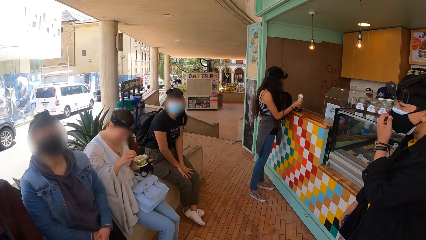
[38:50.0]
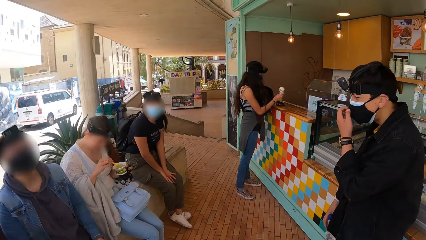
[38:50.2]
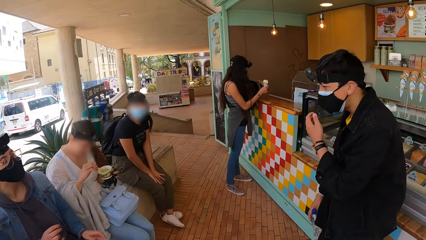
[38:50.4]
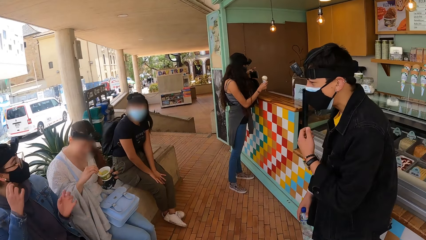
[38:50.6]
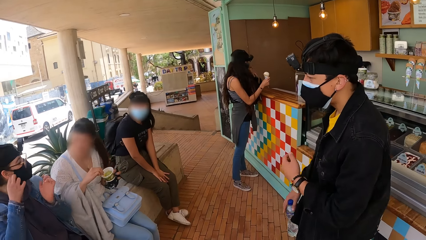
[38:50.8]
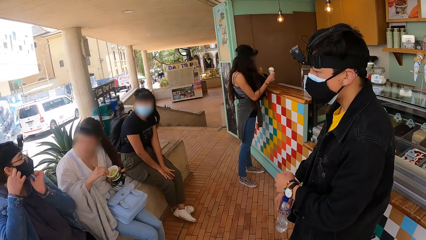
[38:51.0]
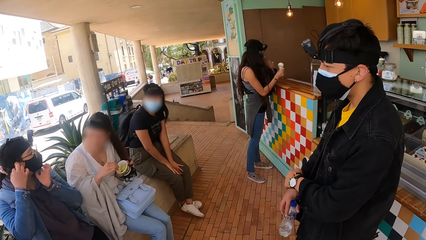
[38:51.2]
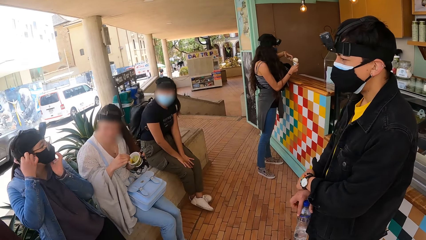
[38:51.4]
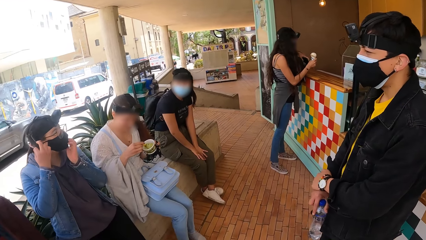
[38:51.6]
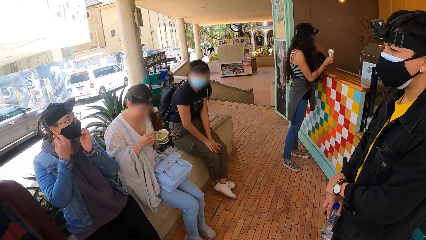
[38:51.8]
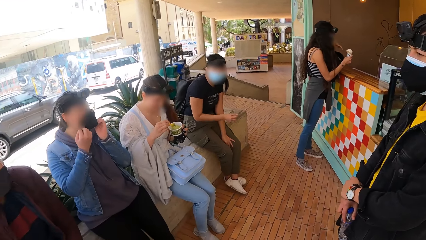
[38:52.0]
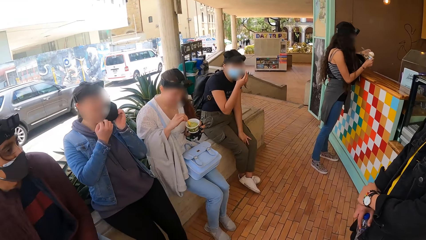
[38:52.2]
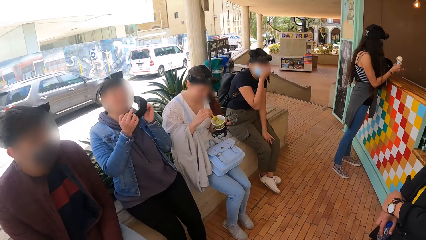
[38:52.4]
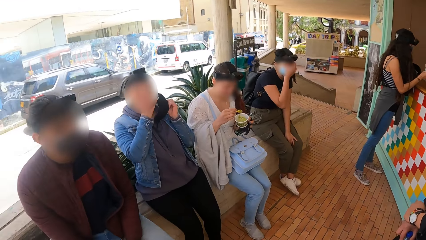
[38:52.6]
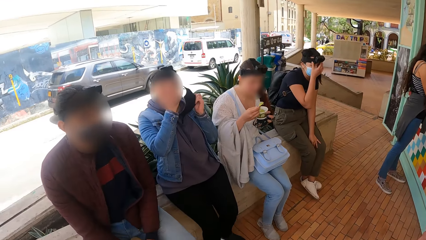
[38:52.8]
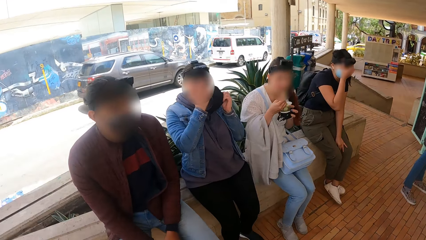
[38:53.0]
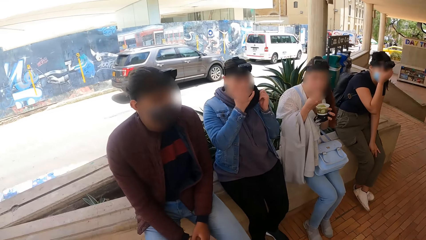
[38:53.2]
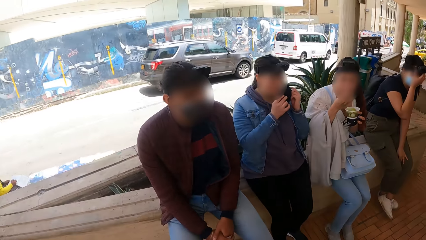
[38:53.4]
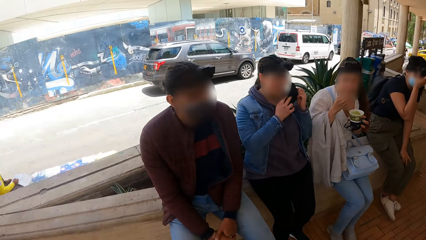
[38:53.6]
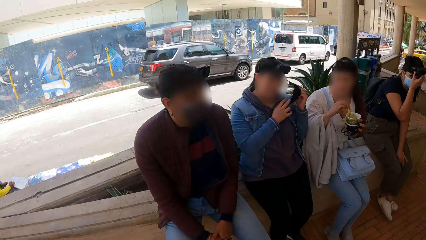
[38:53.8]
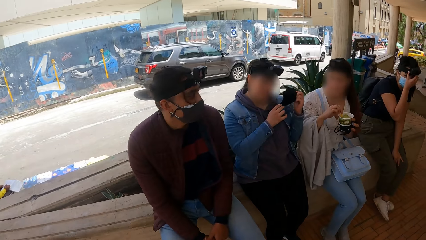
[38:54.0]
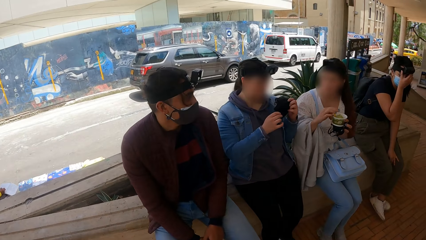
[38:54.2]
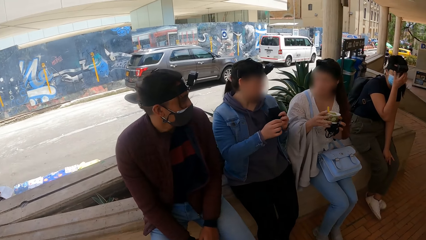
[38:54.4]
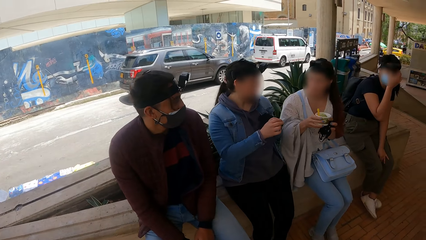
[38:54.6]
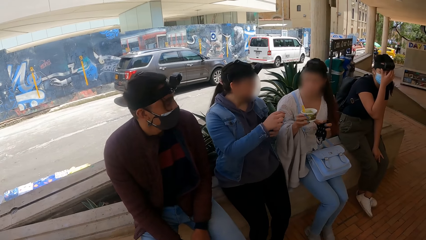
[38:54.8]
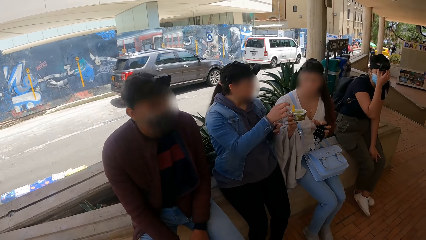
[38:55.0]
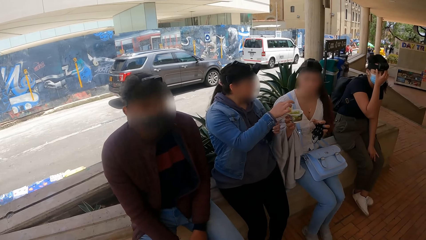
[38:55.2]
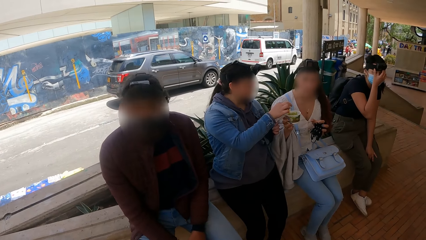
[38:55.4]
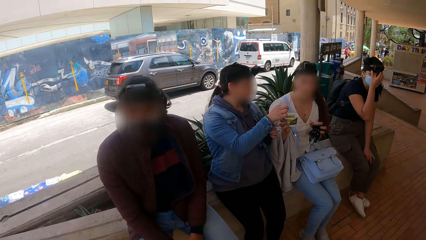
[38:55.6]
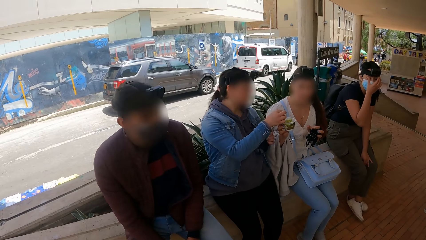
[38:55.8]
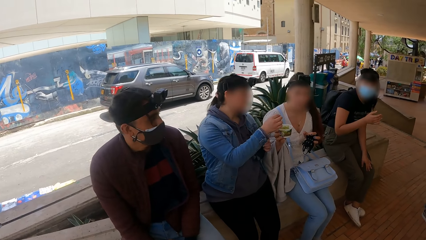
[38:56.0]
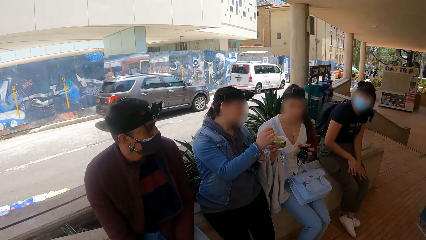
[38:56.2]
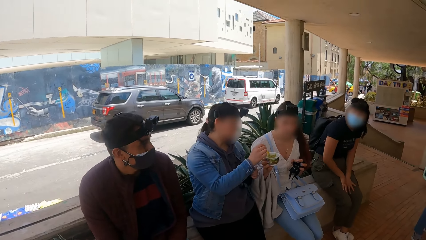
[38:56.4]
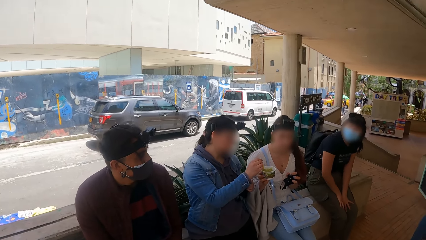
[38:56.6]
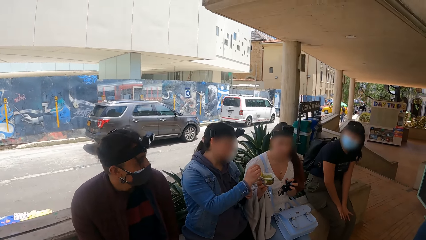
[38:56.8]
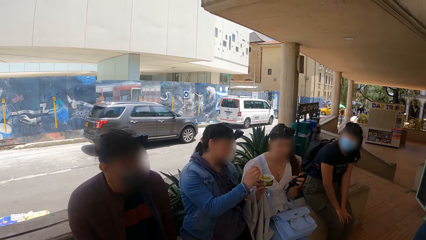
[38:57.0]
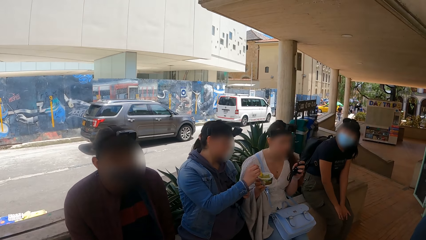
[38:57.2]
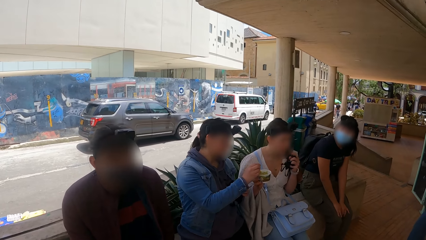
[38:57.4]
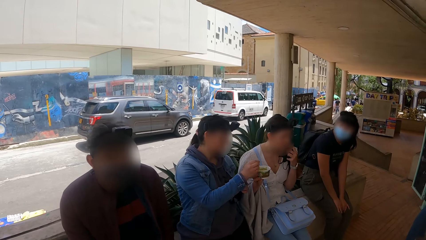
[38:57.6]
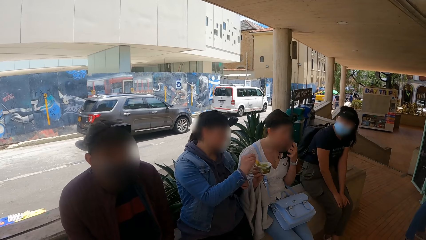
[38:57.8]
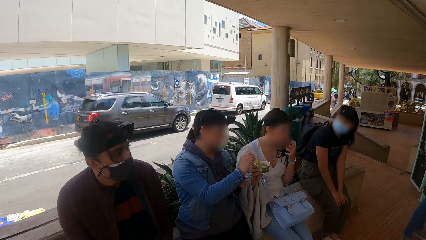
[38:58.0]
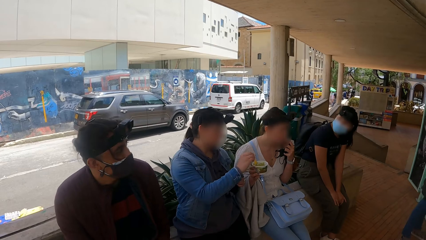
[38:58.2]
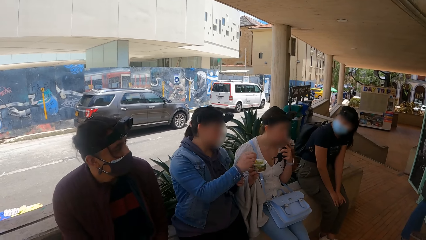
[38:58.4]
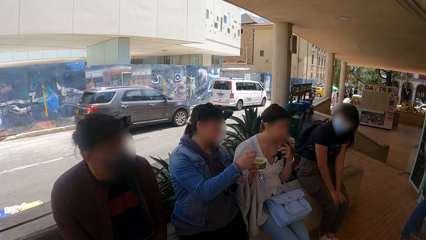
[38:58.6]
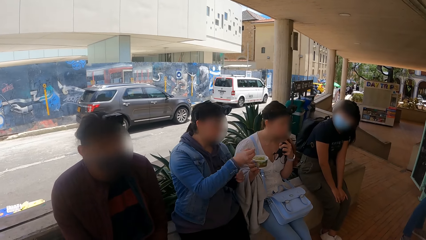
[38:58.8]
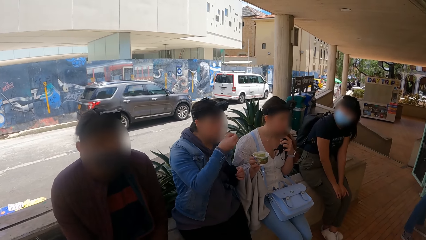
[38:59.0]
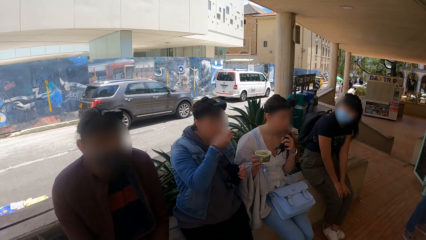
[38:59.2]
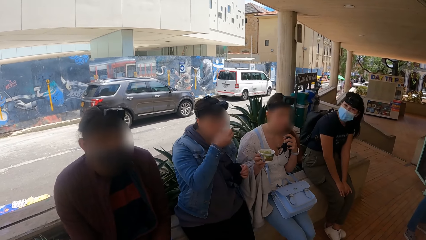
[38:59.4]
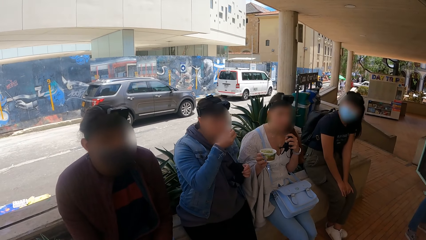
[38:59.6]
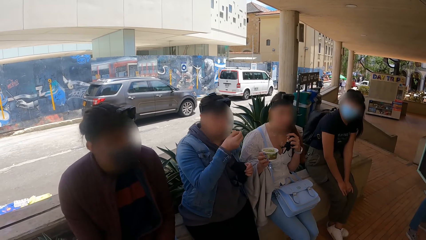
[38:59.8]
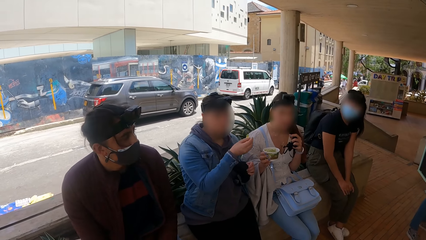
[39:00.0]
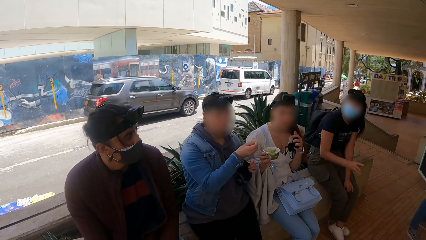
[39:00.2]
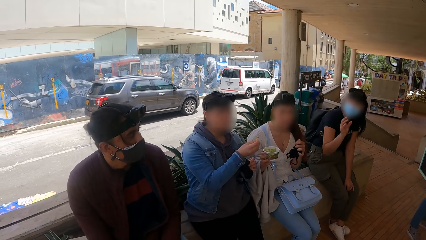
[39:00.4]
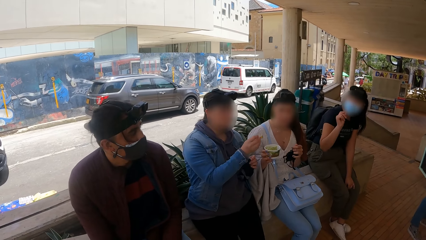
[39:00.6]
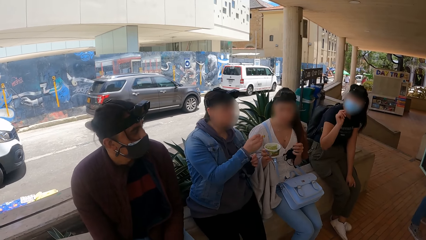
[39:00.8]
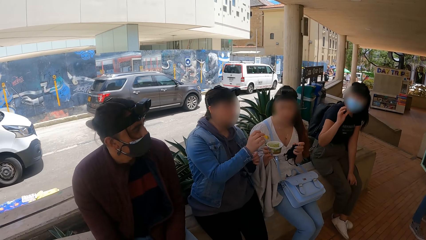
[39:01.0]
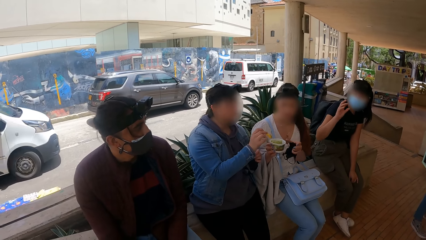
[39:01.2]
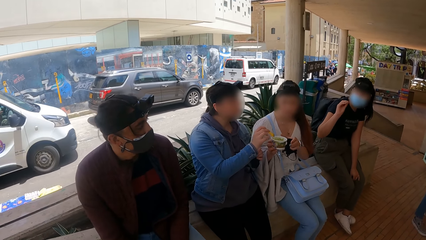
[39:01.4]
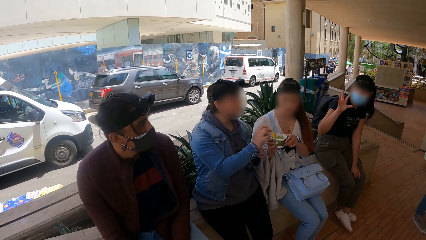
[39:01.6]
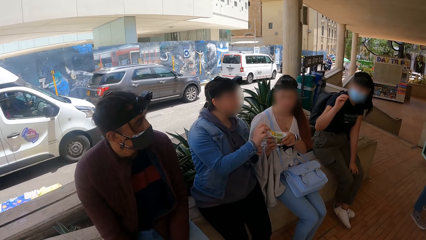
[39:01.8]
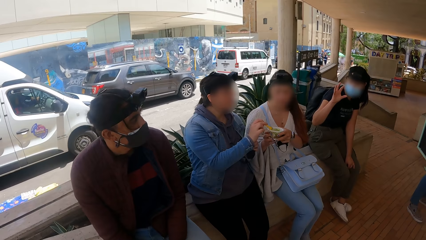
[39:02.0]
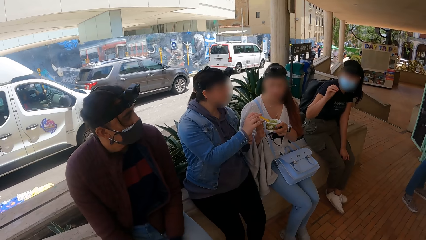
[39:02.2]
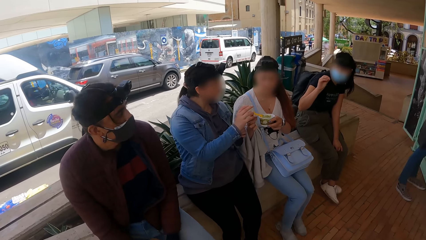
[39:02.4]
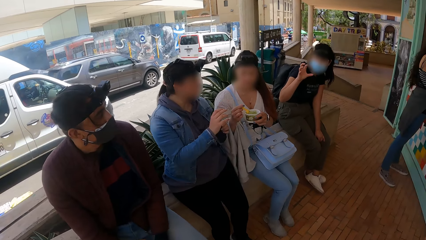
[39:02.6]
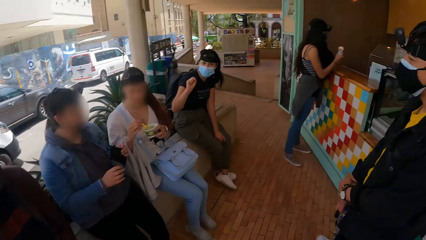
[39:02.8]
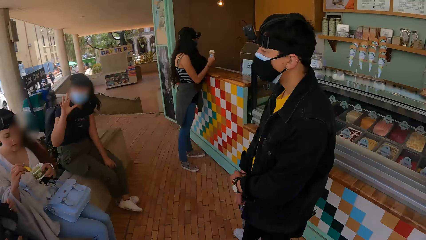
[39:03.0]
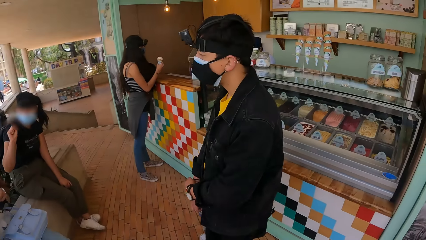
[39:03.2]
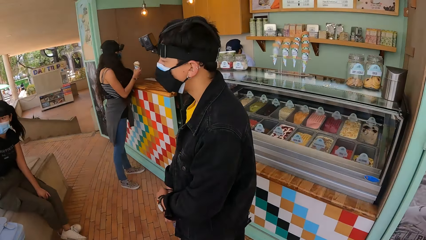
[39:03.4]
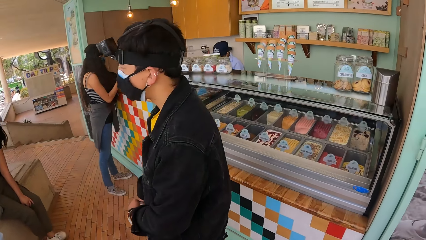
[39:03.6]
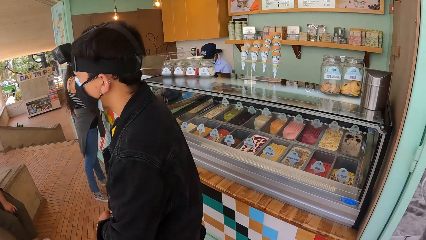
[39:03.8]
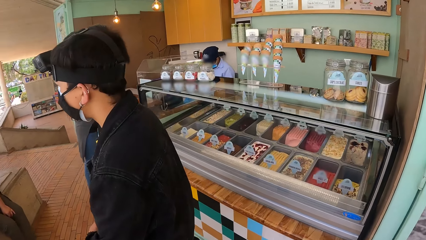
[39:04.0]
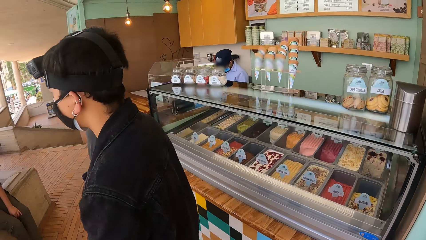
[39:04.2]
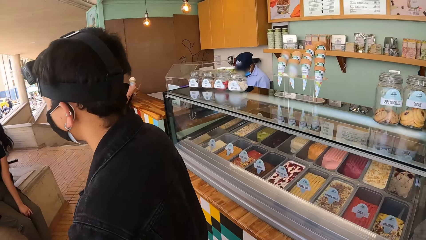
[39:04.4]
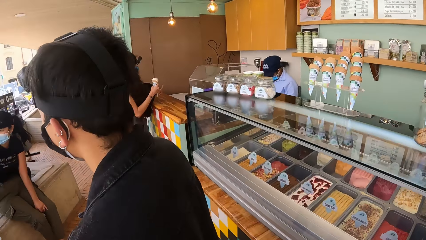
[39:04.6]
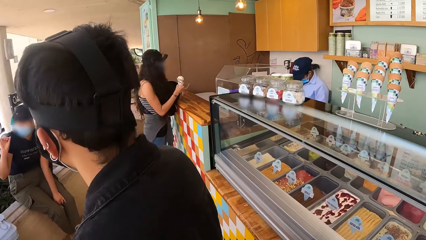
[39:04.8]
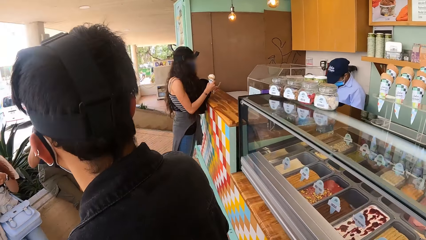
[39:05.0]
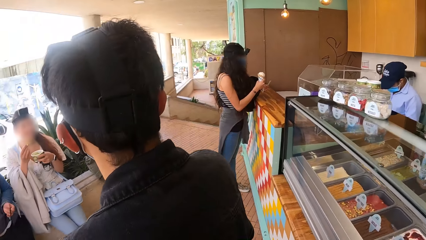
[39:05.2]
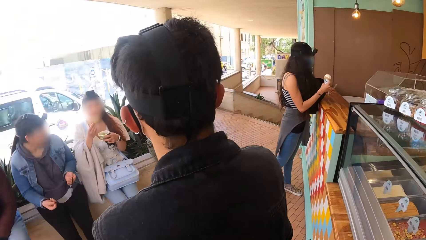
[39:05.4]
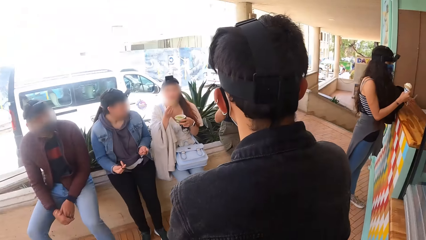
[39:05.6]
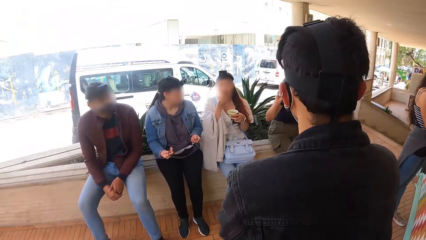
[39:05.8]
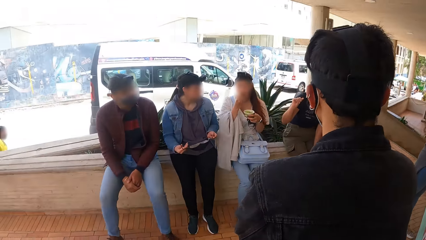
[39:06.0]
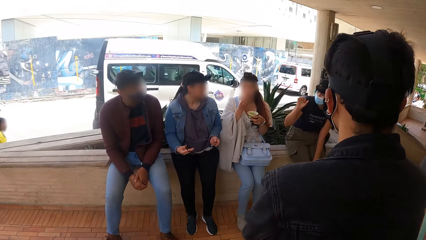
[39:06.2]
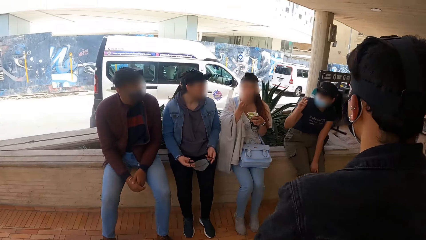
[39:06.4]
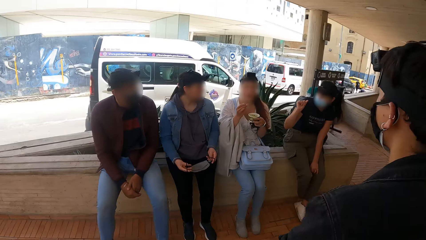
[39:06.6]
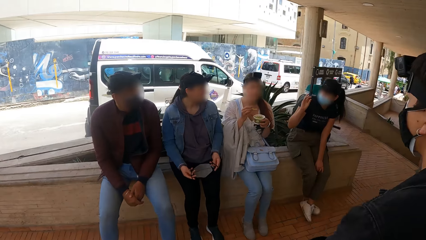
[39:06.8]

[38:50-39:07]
A man touches the mask with the left hand. He moves a little. A woman touches the mask with both hands and takes off the mask. Another woman eats the ice cream. The first woman removes the ice cream. The second woman gives the ice cream to the first woman. The first woman scoops the ice cream with the right hand from the second woman's hand. A third woman looks at the first woman. The second woman holds the ice cream with the right hand. The first woman eats the ice cream. The third woman moves the right hand fingers. The camera wearer turns around. The man stands beside the ice cream counter.
